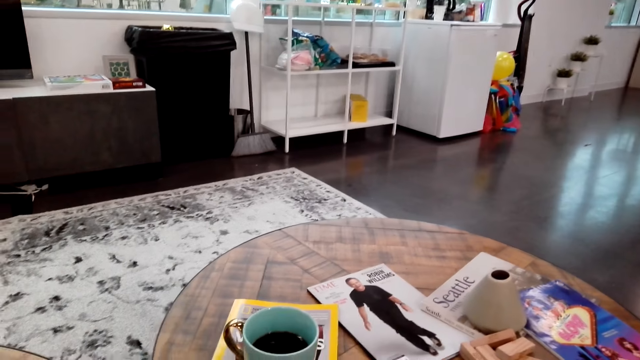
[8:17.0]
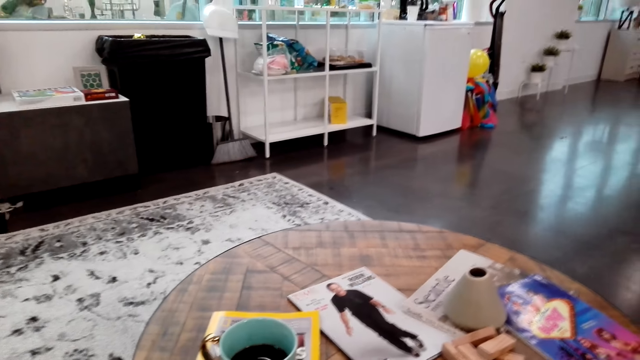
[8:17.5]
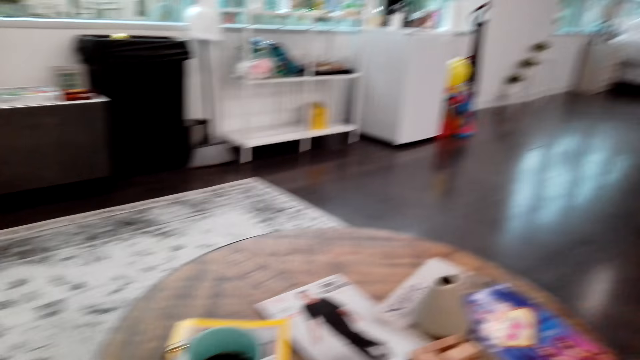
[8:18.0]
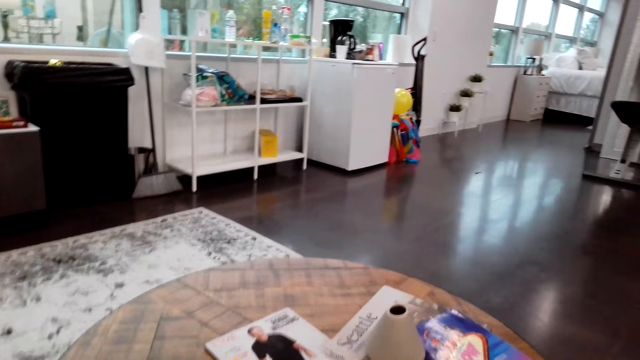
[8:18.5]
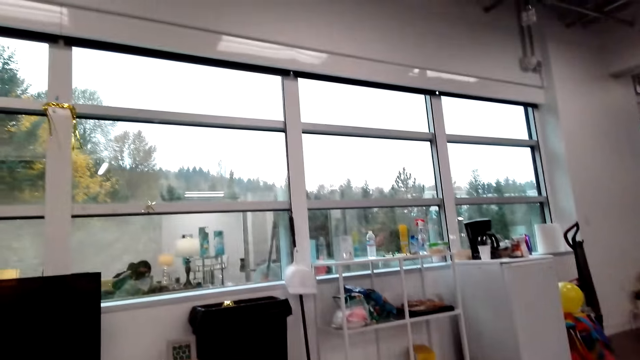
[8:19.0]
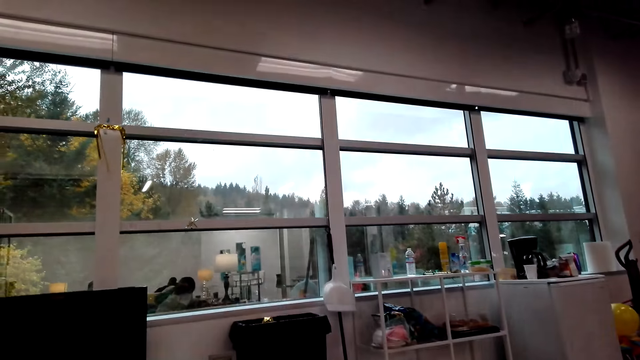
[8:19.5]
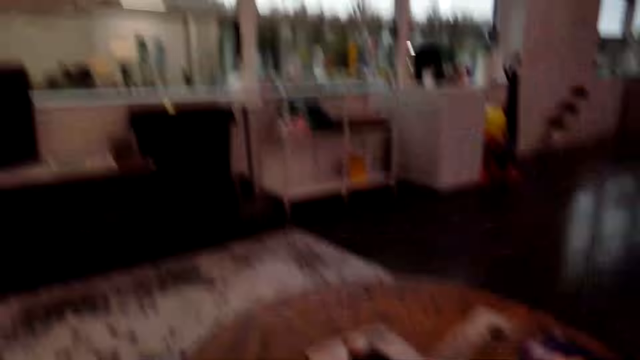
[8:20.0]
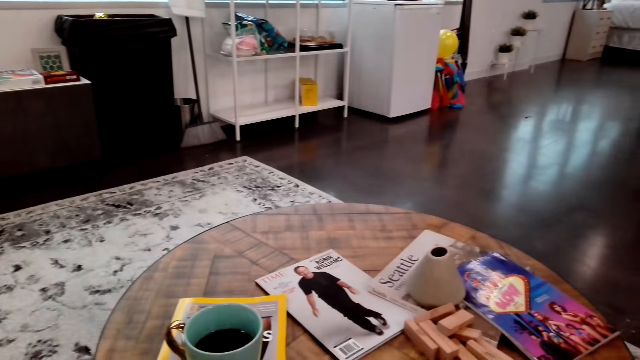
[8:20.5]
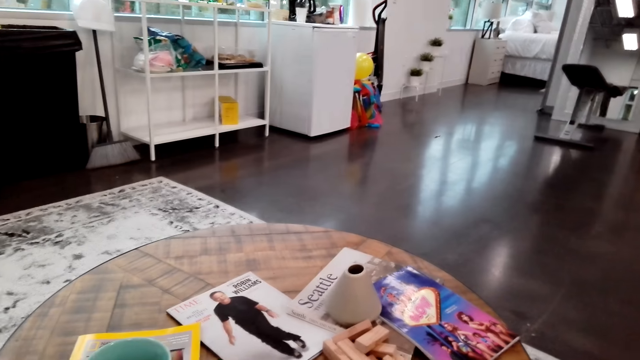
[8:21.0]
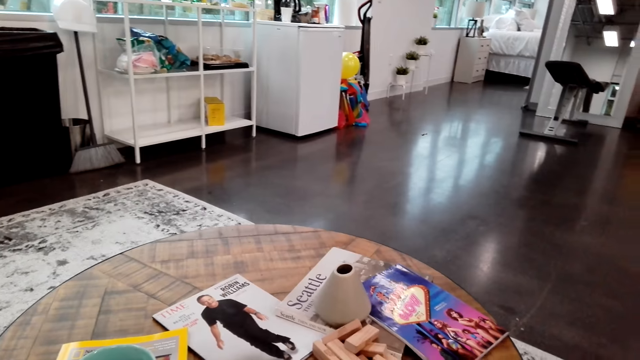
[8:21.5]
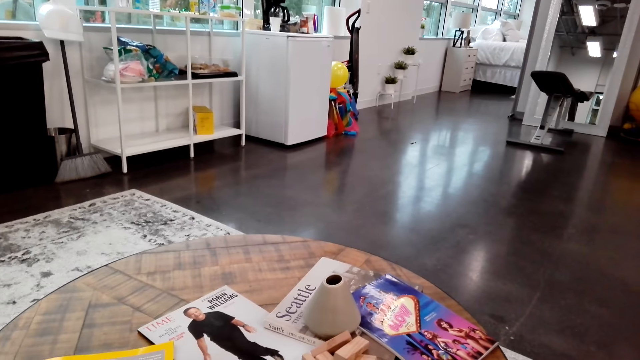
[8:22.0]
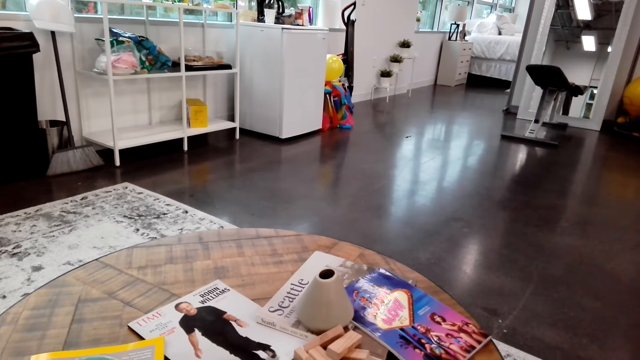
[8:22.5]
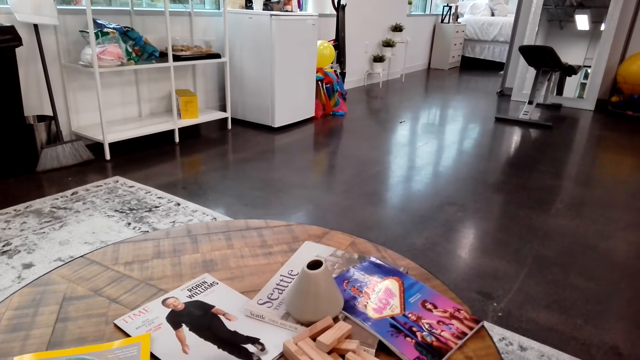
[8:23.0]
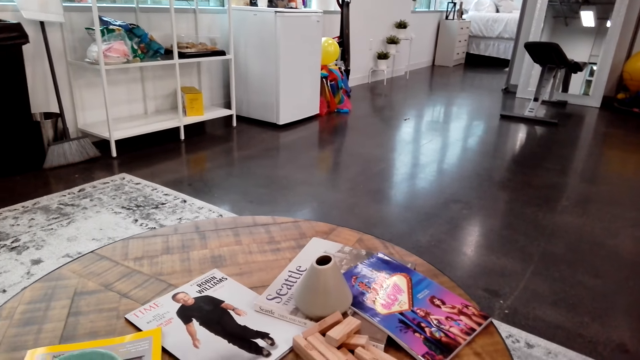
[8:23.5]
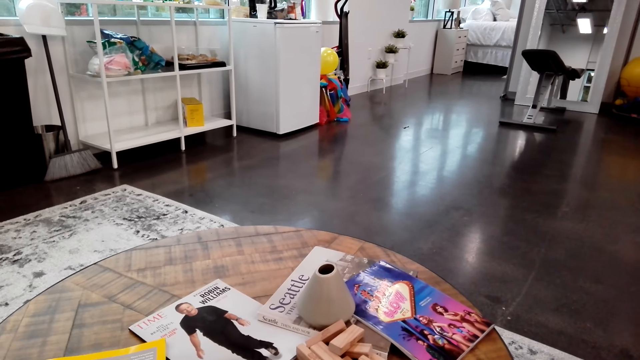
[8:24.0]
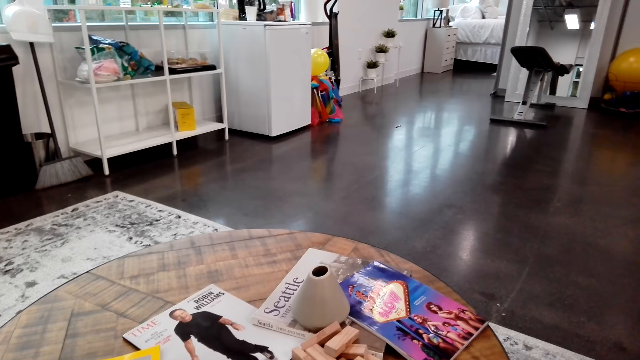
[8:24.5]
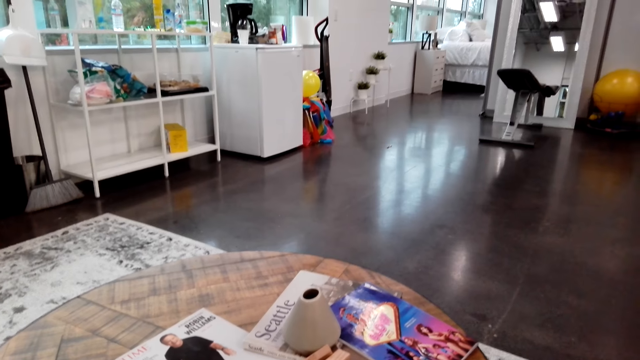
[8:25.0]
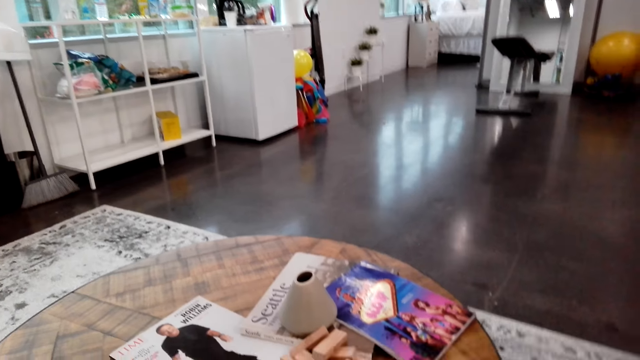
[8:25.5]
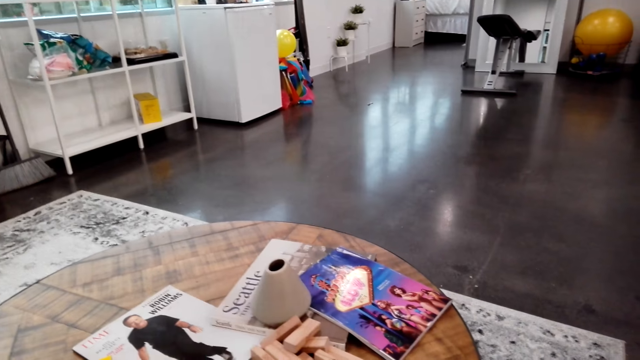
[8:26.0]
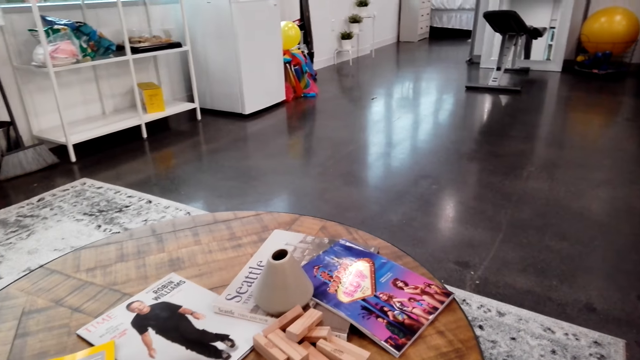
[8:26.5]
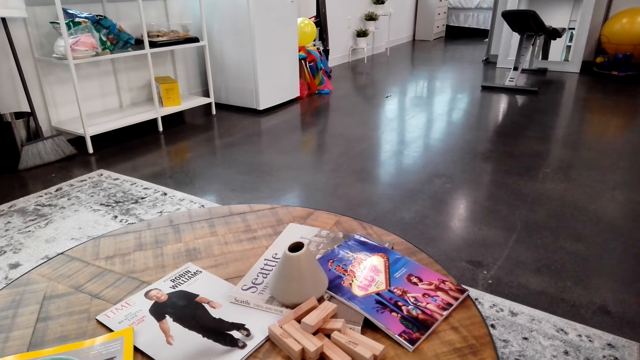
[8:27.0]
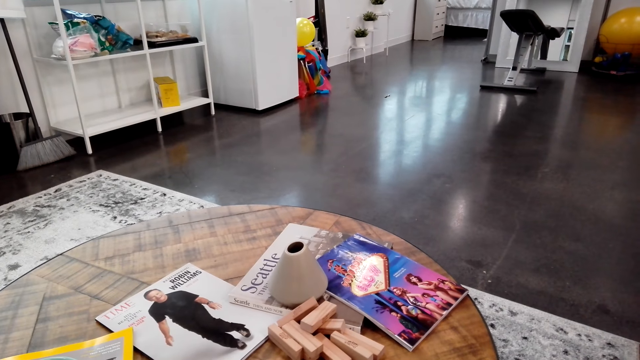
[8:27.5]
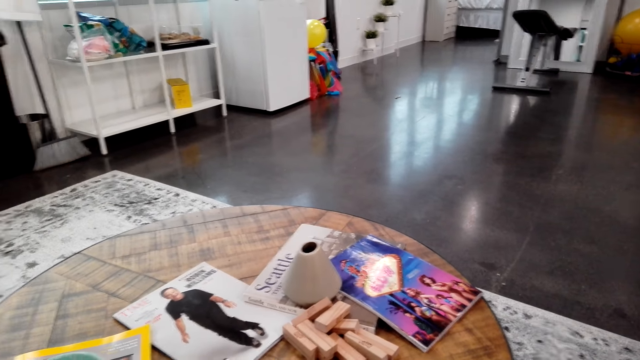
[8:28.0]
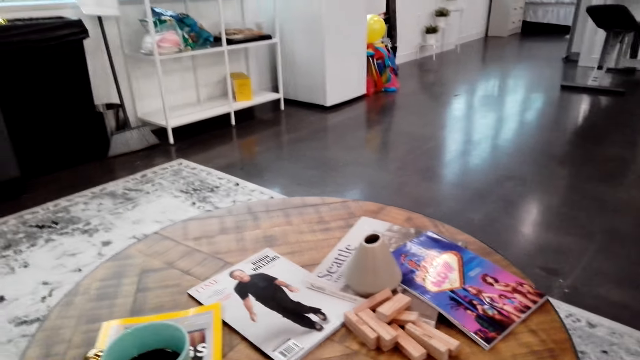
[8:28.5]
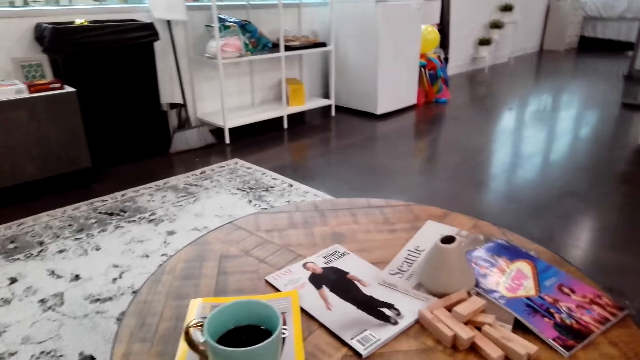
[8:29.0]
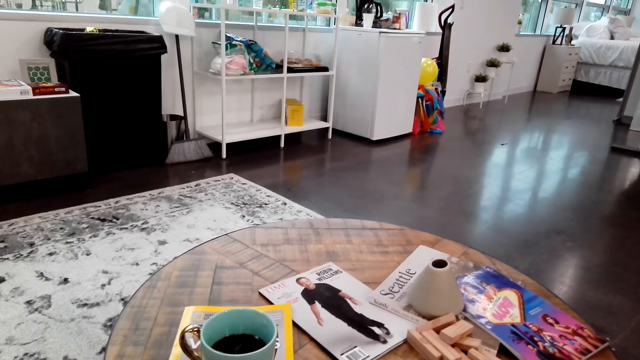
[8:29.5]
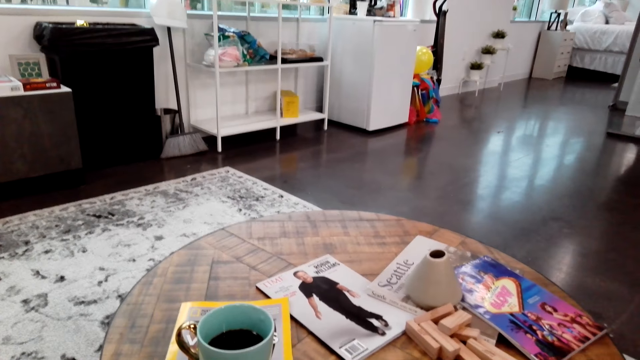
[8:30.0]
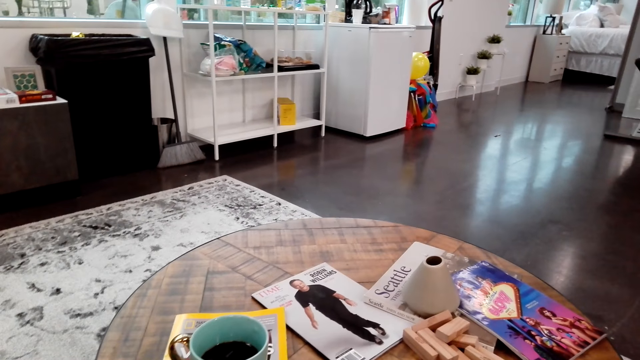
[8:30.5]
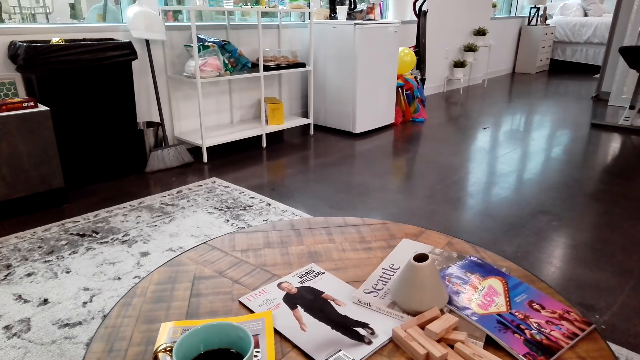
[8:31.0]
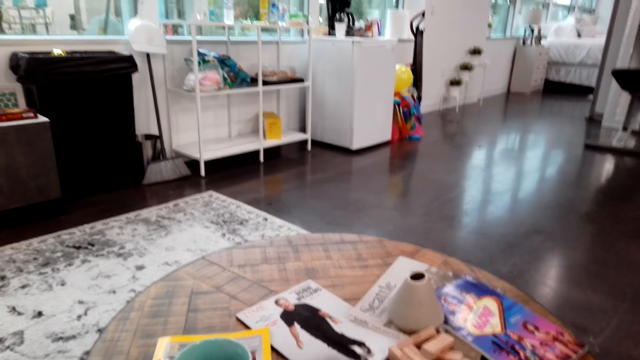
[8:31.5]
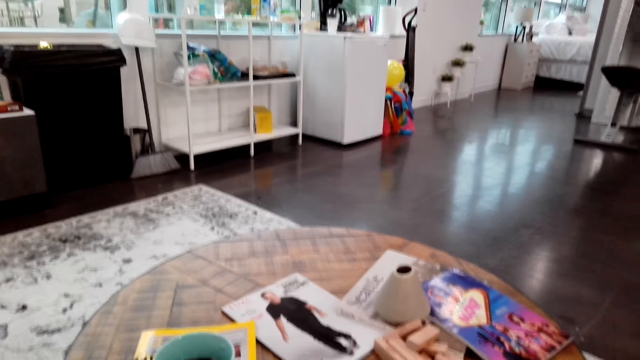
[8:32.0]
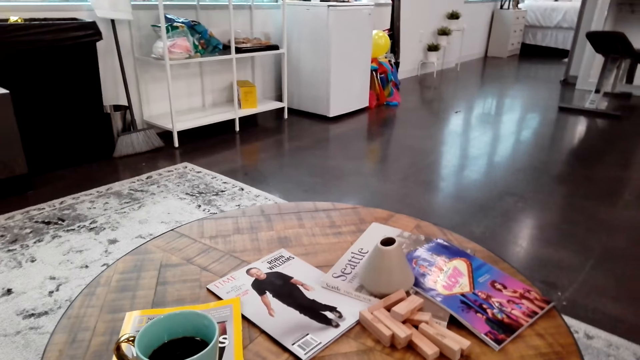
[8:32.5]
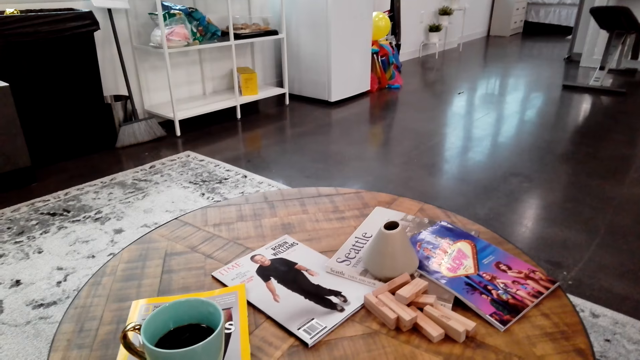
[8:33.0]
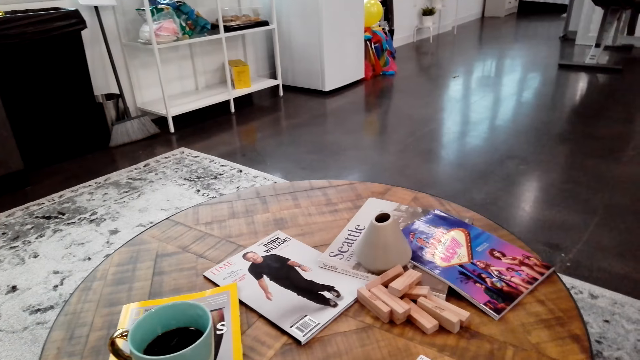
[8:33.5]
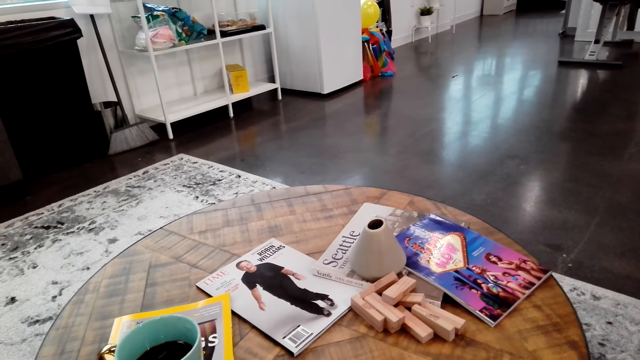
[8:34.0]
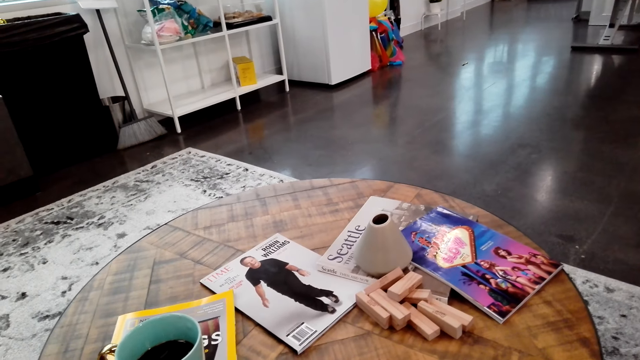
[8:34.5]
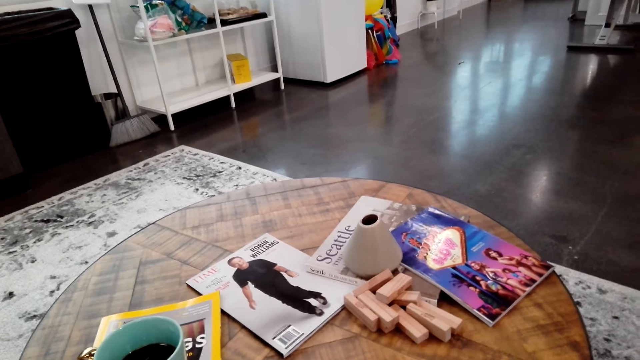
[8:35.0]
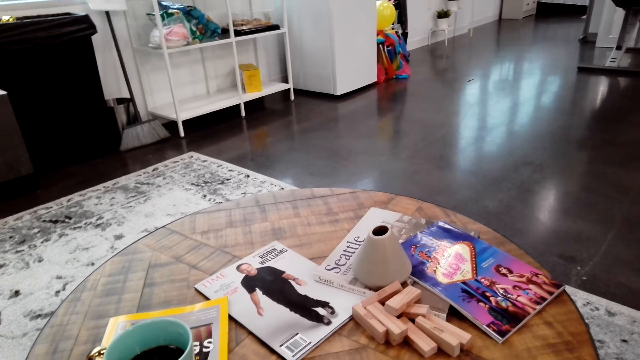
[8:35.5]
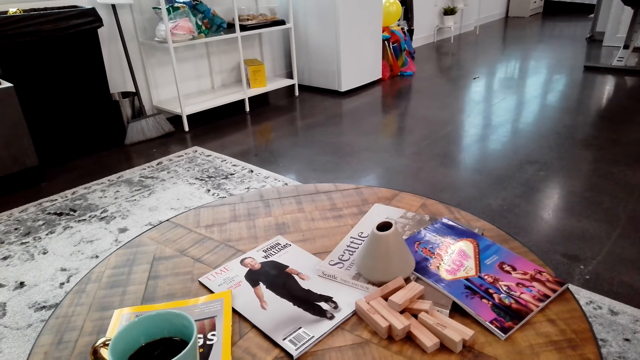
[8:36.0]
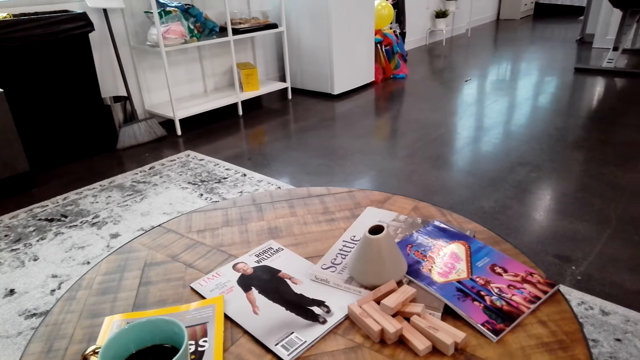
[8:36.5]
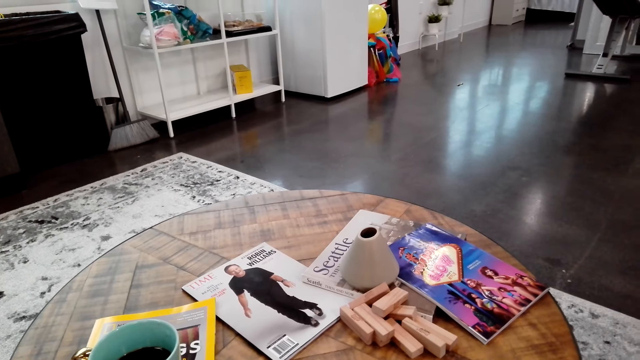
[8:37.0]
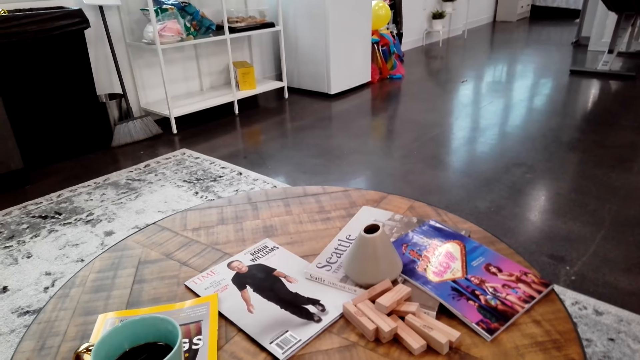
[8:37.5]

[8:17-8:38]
A woman speaks to the camera wearer. The camera wearer speaks to the woman. They cough. The woman speaks to the camera wearer. The camera wearer speaks to the woman.
